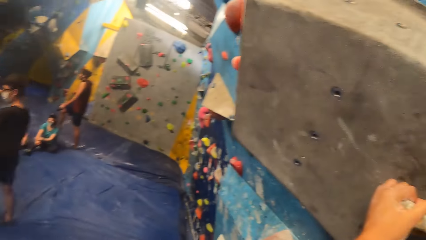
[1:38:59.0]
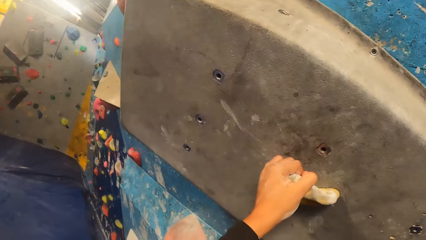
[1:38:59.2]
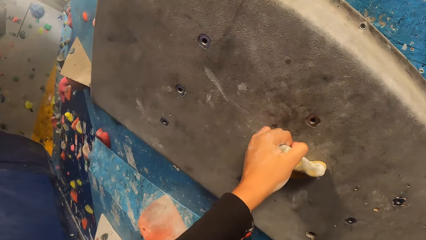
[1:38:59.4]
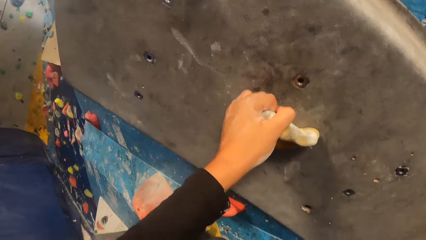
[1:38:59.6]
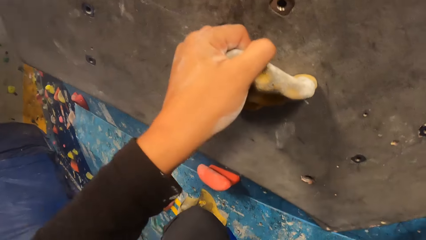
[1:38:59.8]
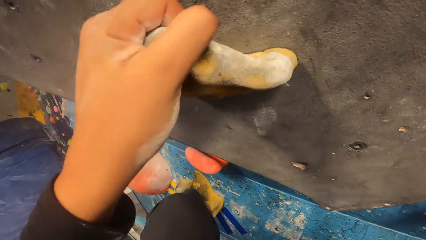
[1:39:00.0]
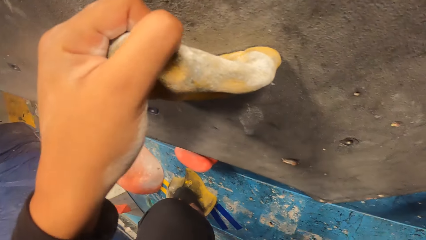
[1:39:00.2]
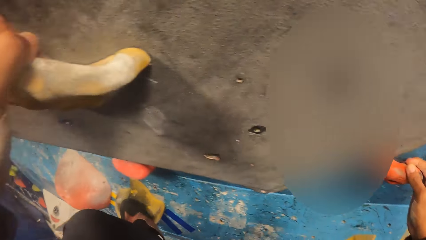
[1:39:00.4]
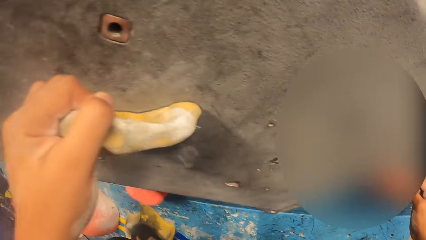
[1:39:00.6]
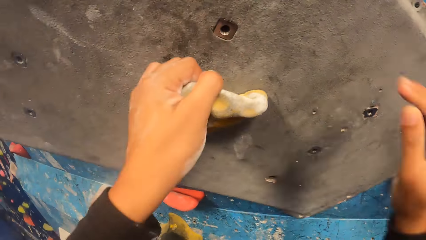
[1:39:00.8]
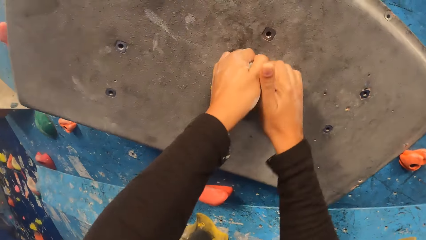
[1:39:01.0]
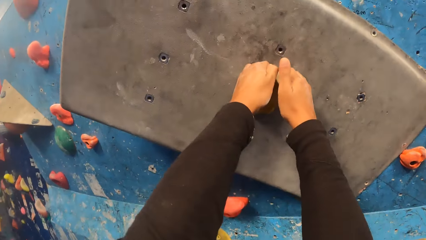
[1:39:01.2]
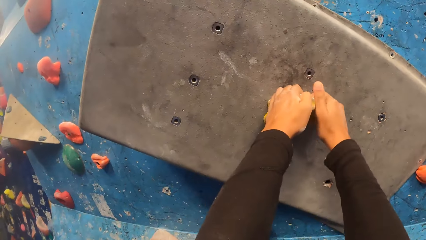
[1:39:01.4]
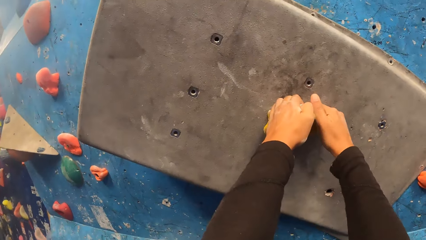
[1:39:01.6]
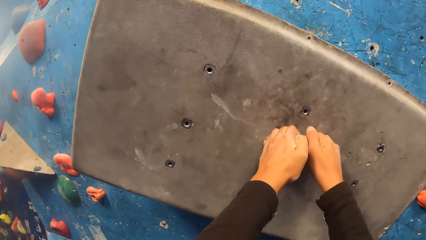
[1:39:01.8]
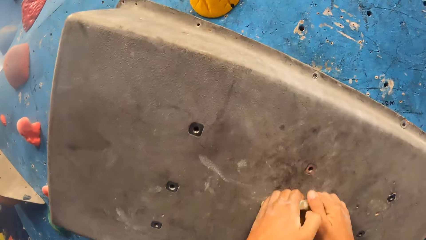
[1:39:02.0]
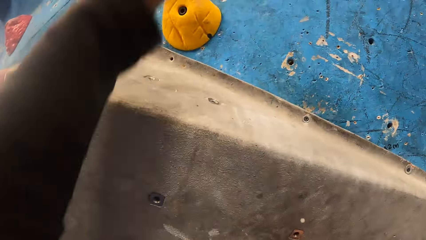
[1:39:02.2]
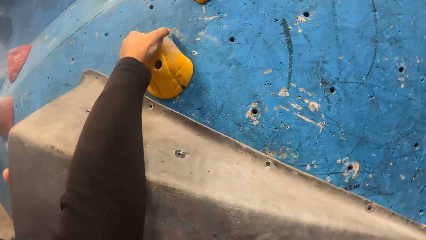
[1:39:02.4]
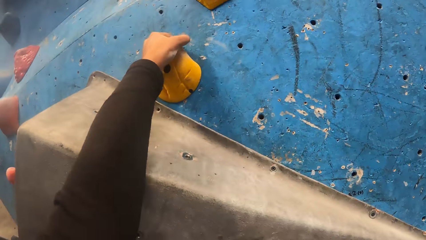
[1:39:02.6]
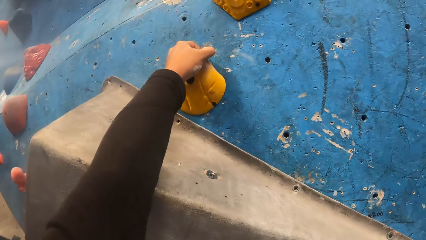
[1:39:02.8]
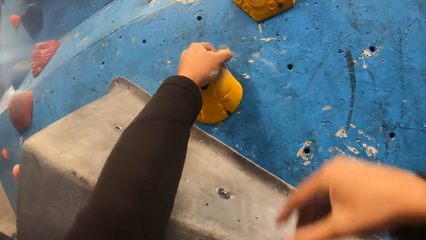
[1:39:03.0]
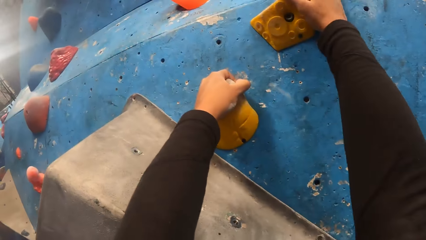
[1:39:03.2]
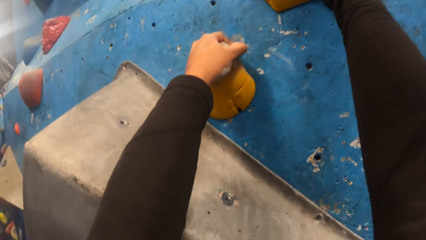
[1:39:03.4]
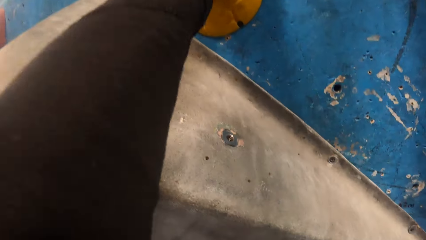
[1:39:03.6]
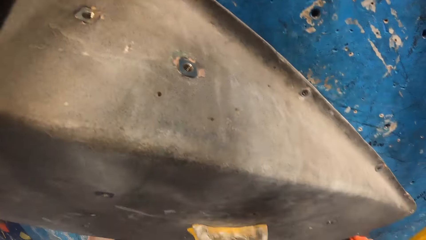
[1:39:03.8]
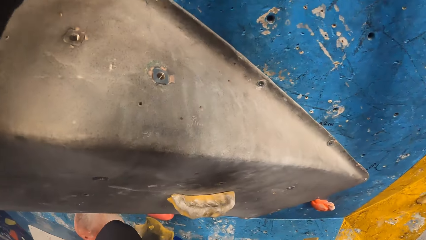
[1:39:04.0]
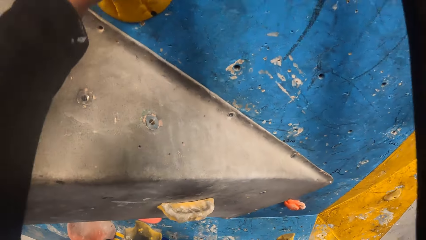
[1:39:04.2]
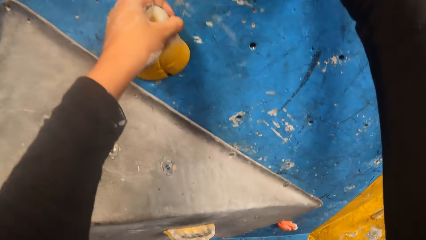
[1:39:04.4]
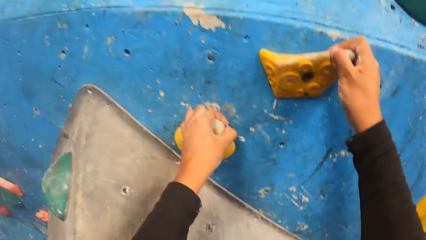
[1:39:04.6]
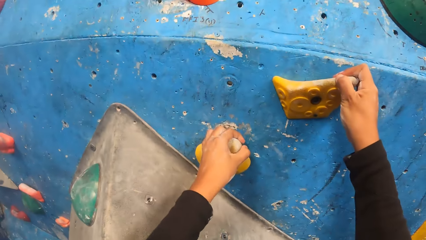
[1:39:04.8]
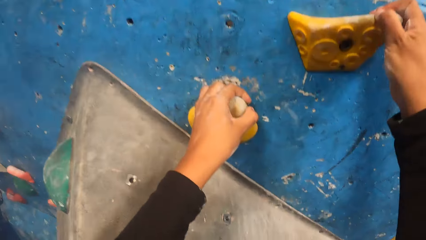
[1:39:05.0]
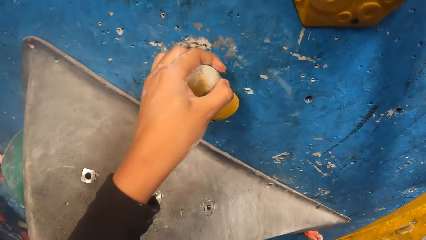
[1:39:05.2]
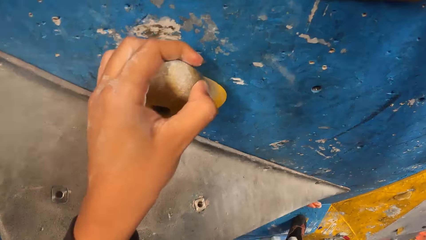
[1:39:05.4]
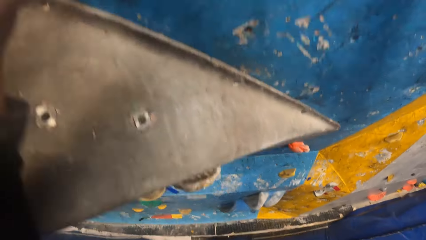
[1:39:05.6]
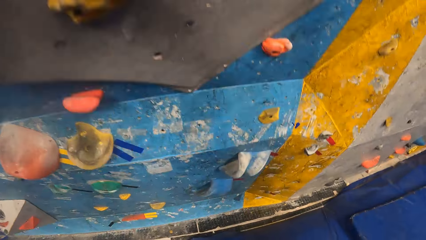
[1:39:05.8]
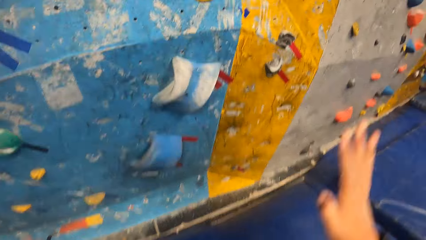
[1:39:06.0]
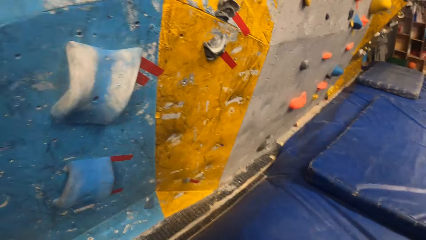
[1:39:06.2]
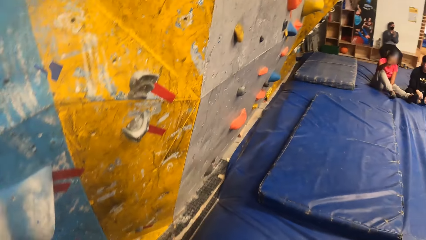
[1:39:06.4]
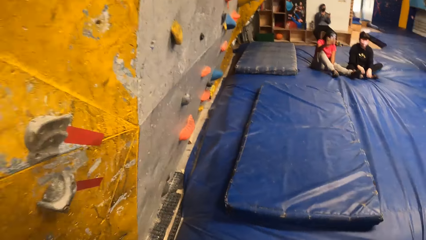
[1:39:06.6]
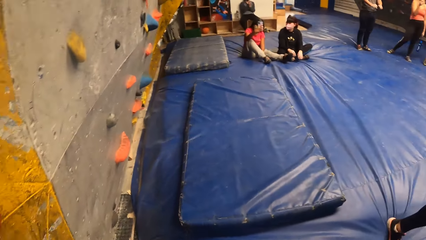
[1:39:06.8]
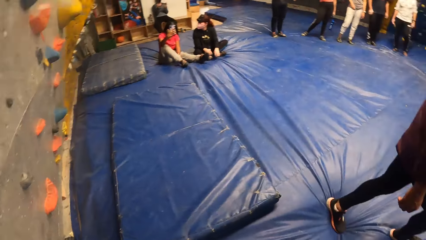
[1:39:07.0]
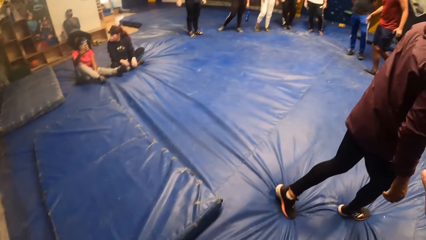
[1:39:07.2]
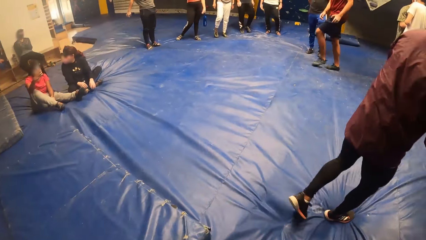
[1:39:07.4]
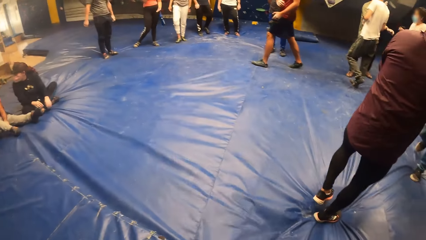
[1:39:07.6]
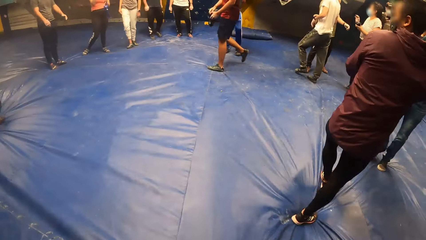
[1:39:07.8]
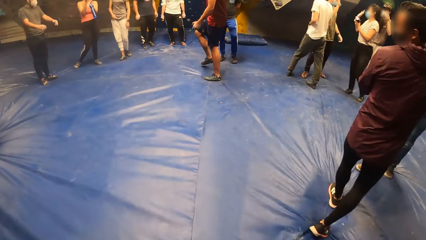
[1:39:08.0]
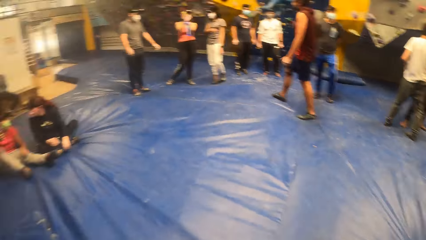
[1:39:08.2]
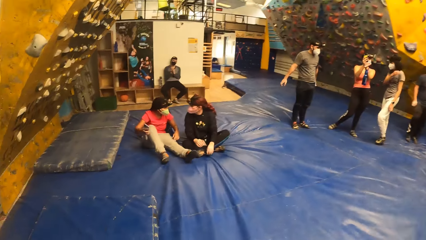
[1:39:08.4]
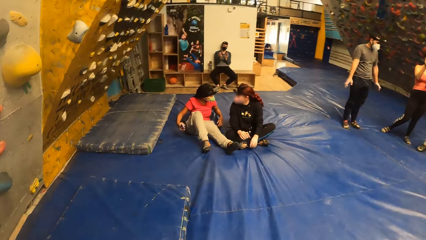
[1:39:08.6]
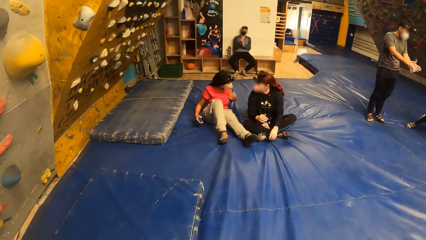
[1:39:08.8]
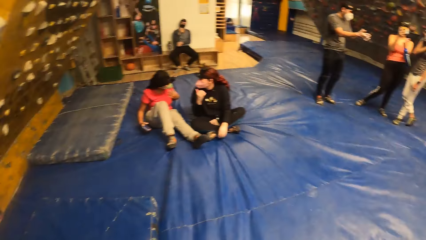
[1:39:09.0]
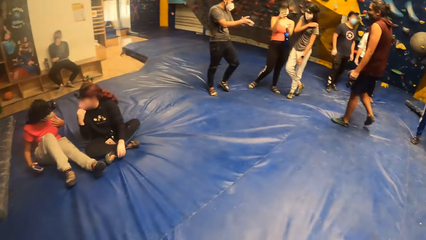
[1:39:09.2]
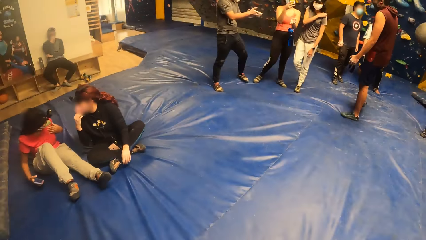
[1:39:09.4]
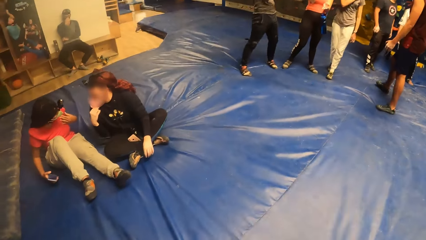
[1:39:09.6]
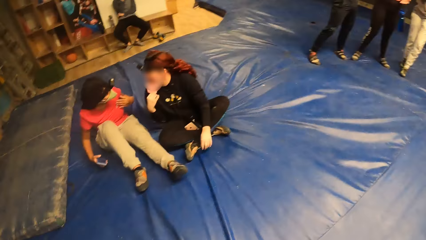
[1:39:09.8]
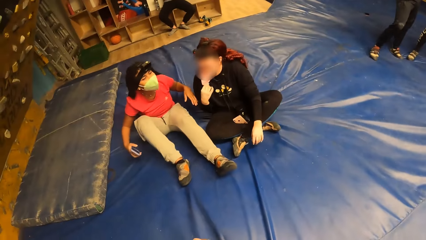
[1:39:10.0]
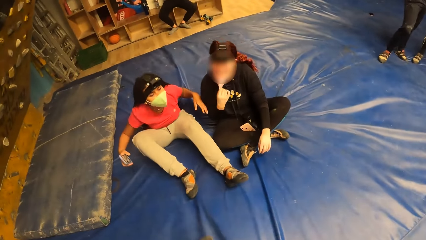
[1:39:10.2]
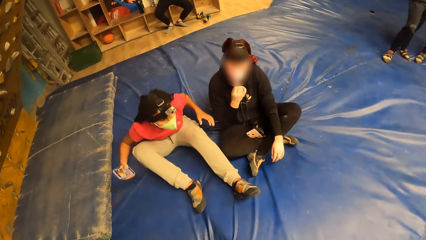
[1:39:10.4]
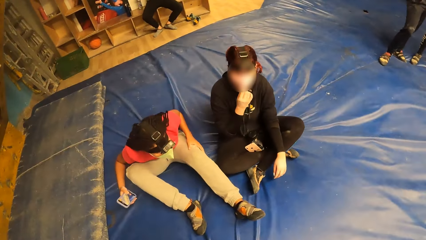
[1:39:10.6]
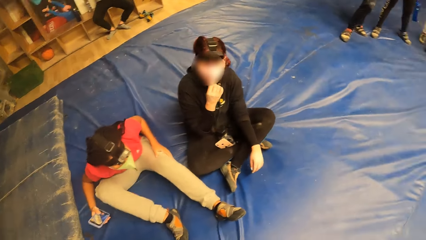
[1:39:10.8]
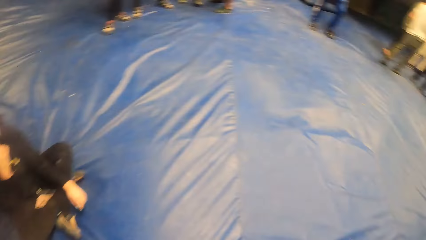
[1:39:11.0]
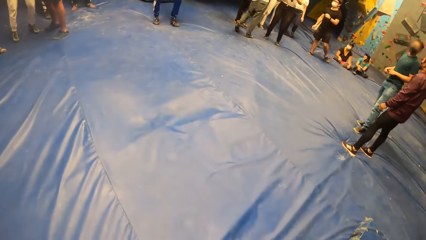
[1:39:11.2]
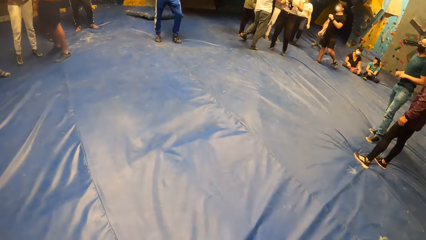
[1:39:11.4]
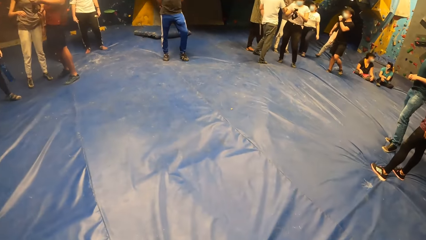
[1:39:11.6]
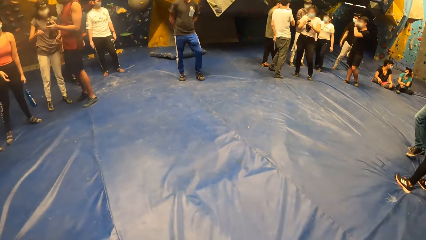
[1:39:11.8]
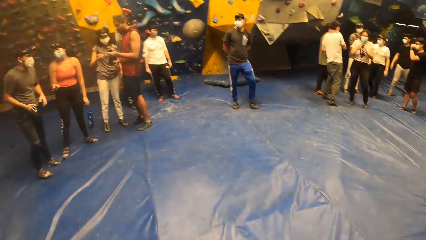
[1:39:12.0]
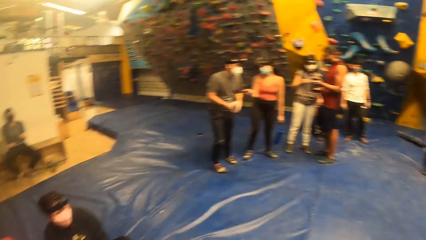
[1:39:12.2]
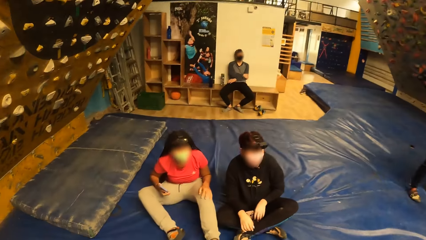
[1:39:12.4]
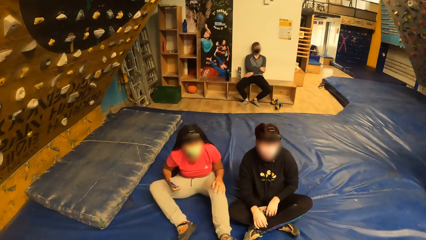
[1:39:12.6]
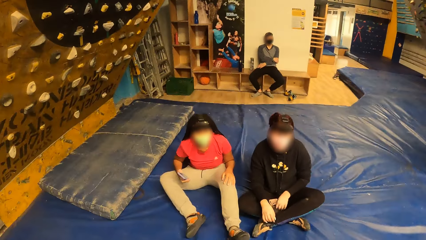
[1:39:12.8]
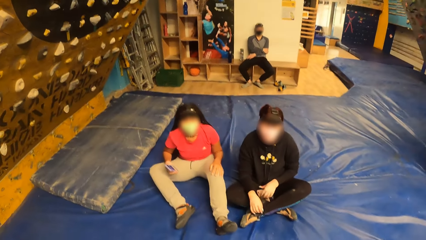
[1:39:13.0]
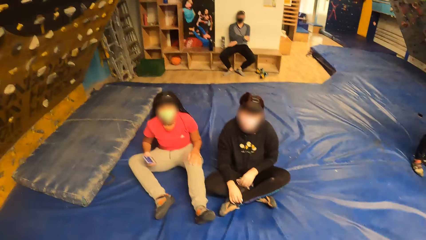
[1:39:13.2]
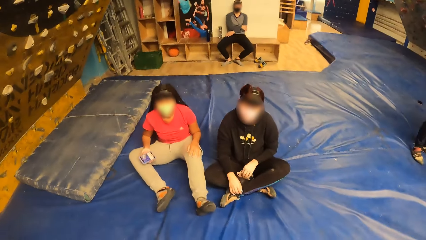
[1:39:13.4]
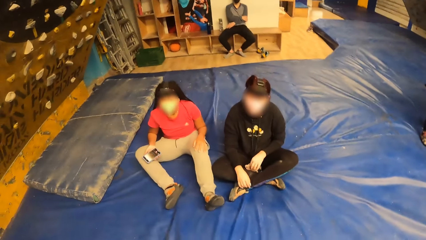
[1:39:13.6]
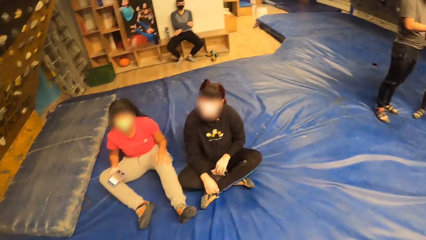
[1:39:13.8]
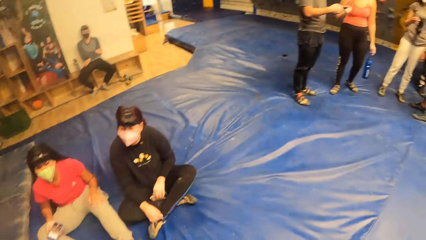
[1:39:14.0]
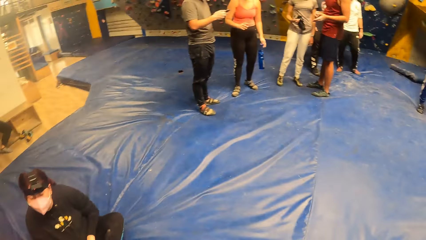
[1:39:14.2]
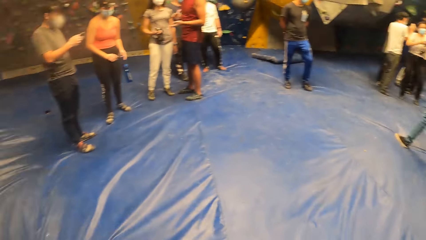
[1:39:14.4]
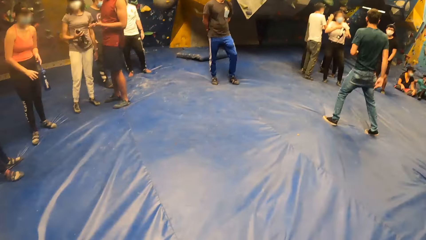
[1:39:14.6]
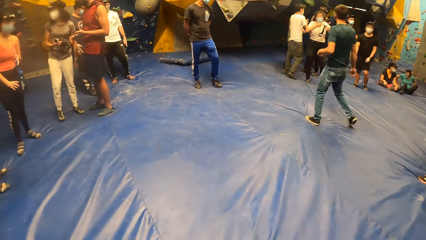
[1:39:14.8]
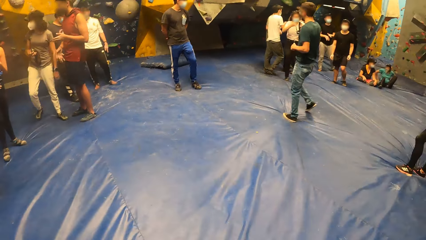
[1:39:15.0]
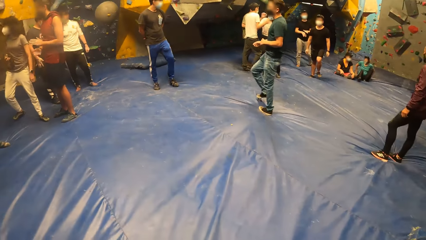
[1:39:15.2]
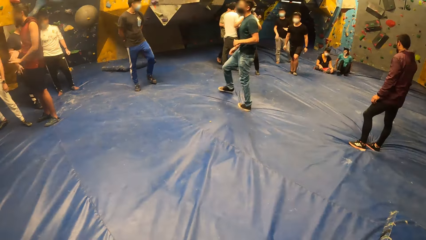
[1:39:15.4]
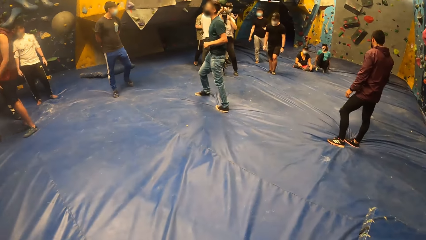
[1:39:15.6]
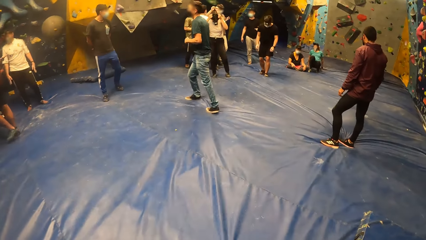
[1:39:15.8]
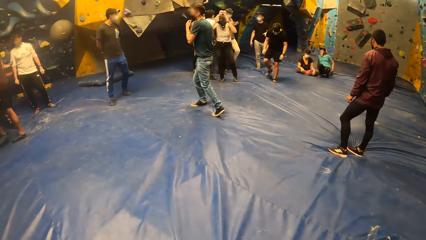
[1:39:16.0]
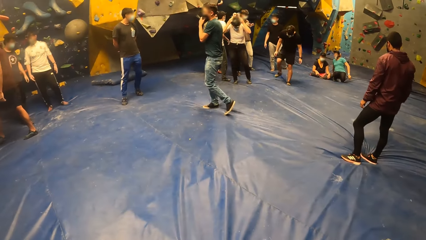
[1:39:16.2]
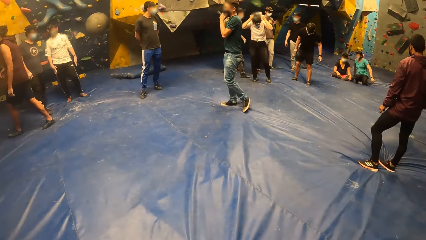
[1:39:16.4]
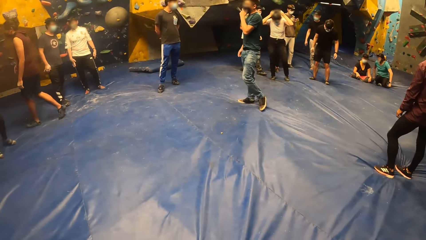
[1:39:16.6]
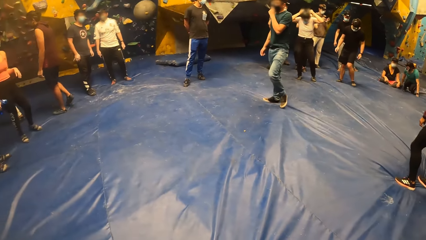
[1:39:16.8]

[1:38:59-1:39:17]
The camera wearer jumps down from the wall on the foam. They walk from the wall. They converse with a woman and another woman. They look around.
